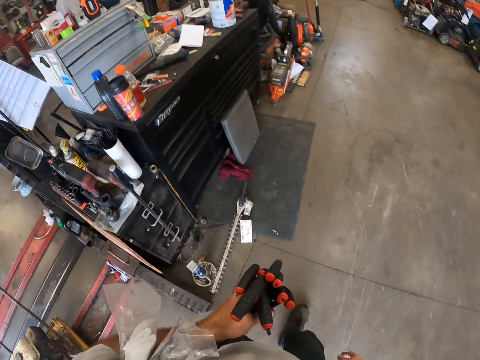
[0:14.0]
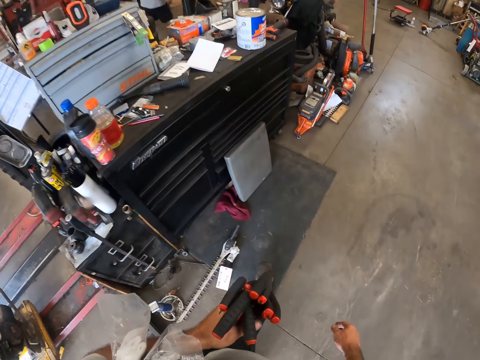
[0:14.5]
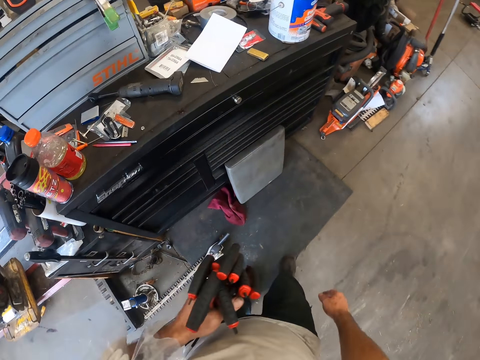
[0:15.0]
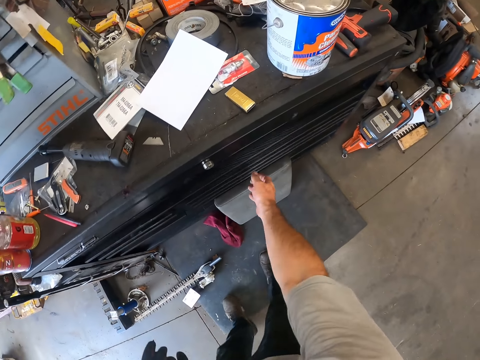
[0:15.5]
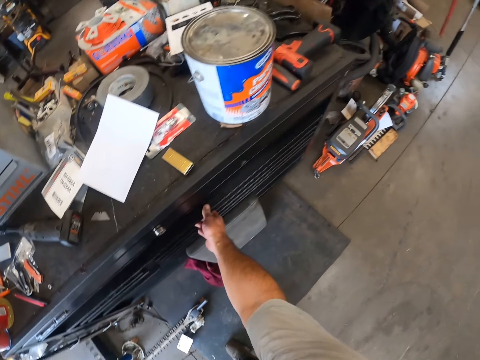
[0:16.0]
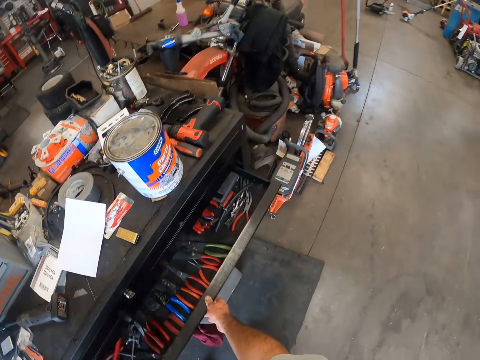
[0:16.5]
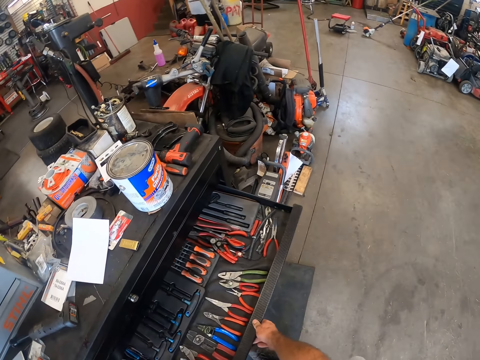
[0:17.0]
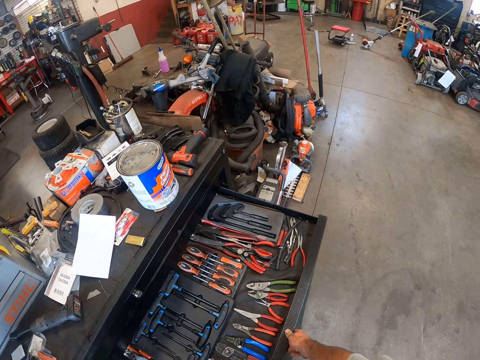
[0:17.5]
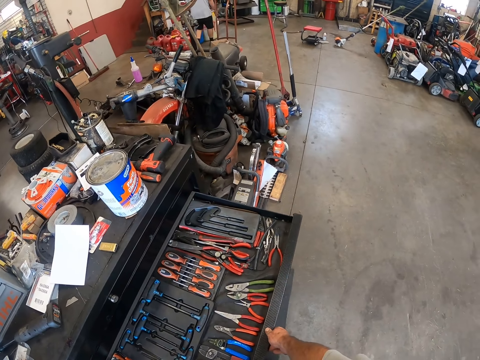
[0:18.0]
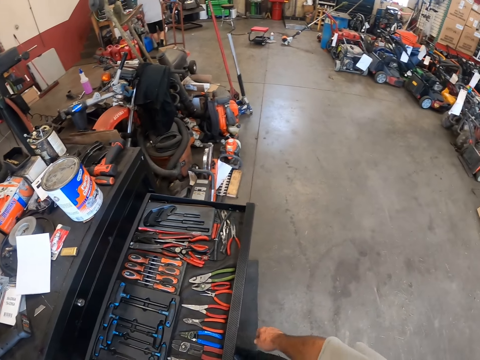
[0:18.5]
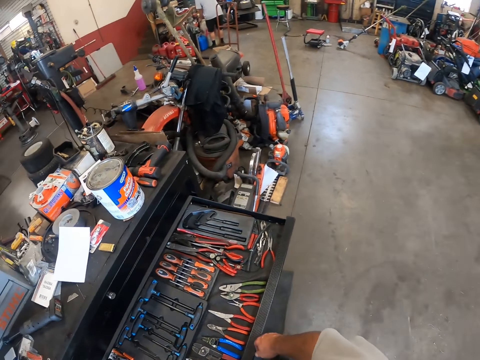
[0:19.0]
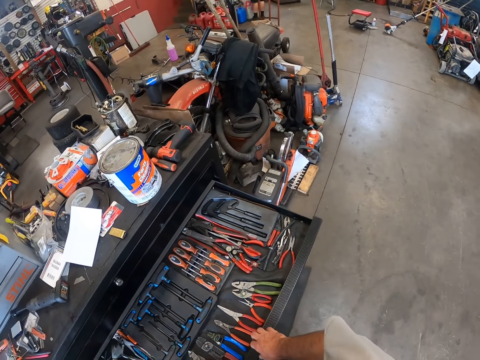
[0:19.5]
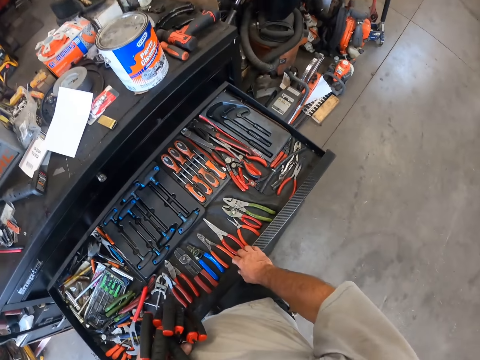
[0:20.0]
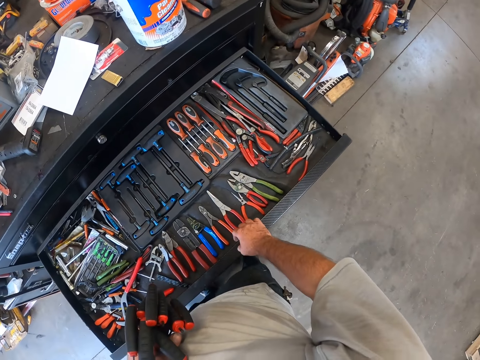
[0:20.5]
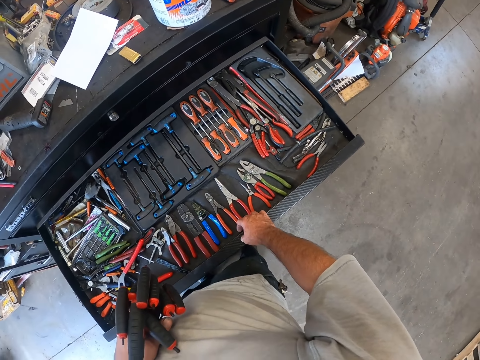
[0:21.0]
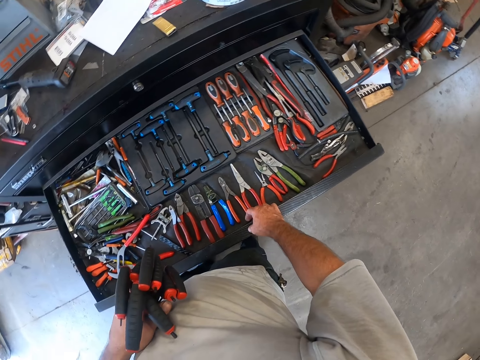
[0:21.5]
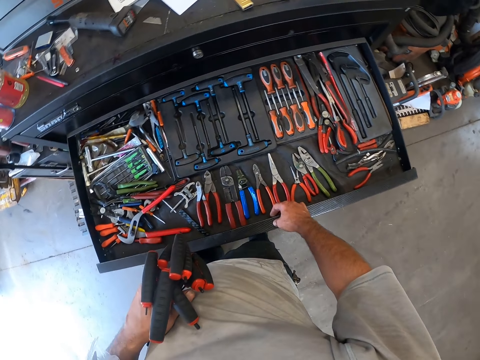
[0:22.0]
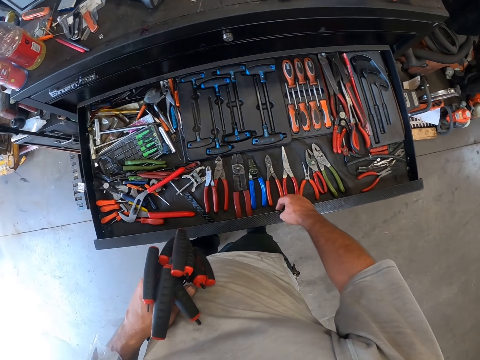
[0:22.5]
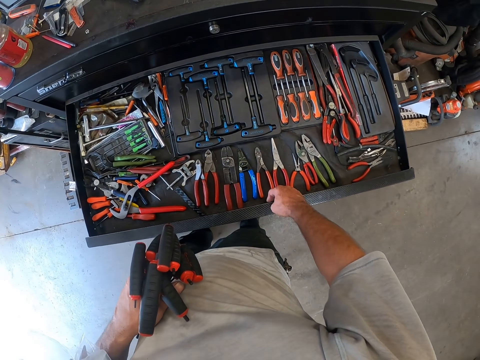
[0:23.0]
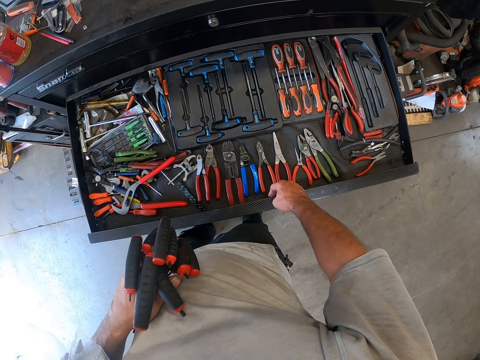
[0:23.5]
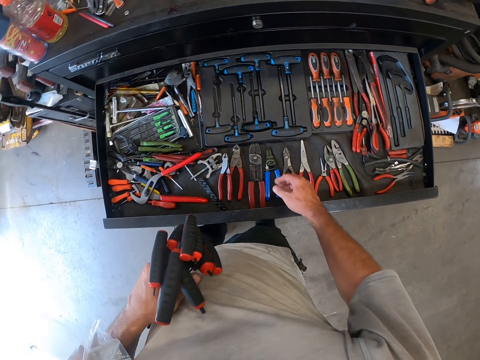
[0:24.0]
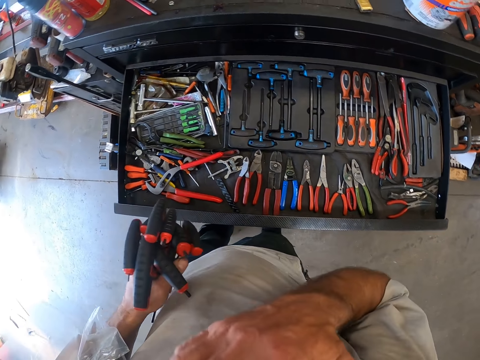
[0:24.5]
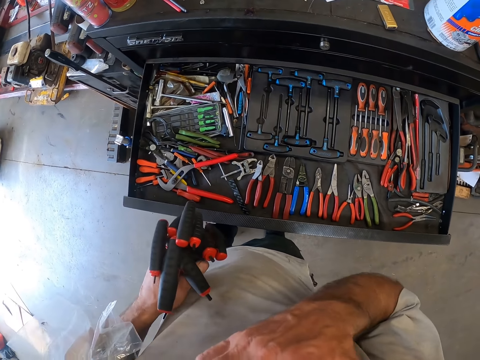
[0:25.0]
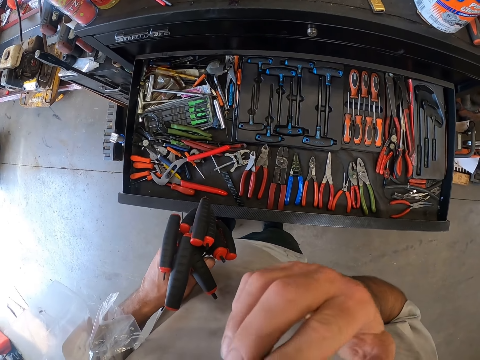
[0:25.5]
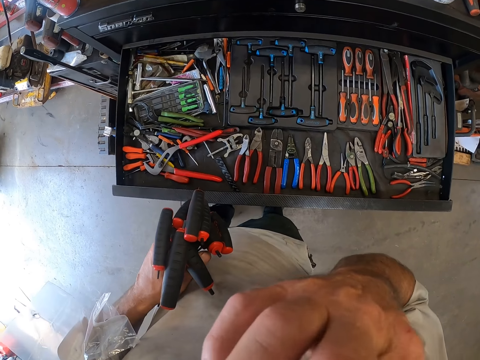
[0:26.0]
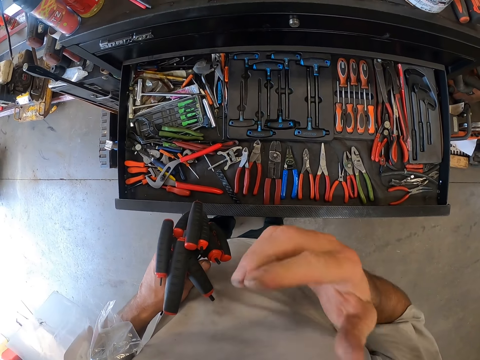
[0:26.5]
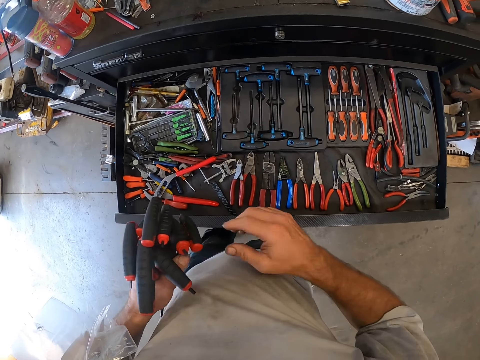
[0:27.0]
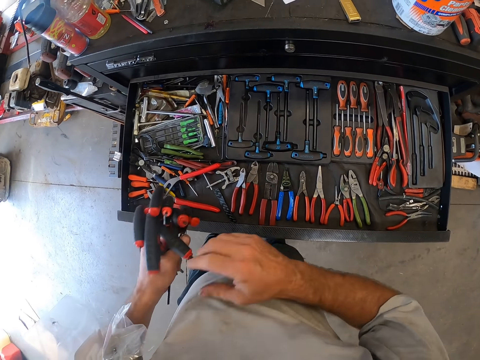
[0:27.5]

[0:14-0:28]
The camera wearer opens a tool box drawer on the cabinet. He checks the tool box drawer. He touches his face.

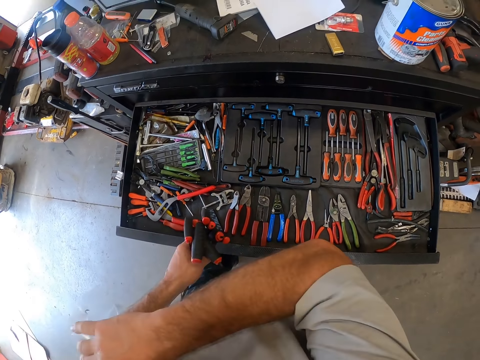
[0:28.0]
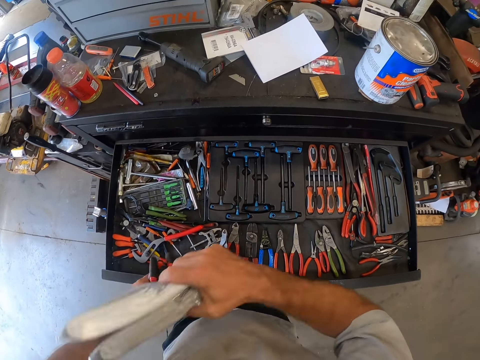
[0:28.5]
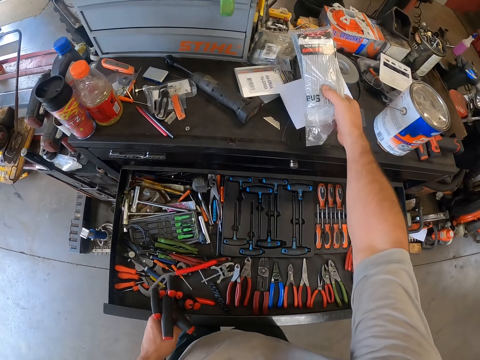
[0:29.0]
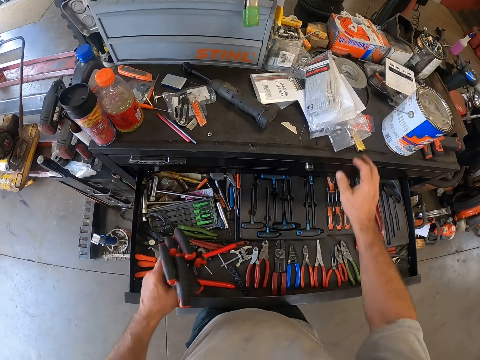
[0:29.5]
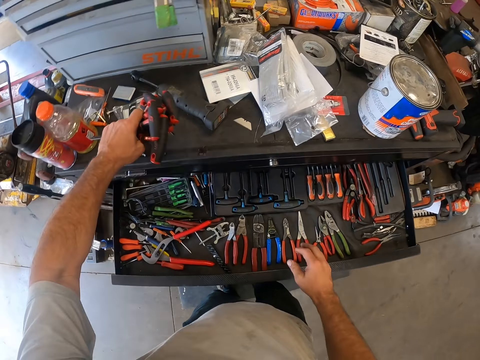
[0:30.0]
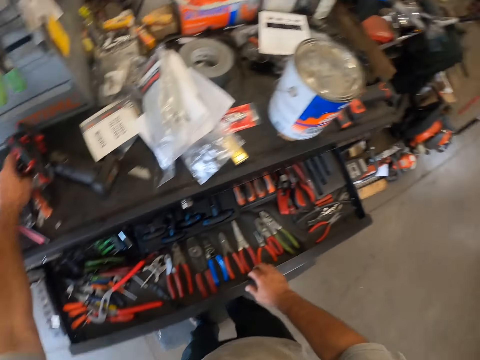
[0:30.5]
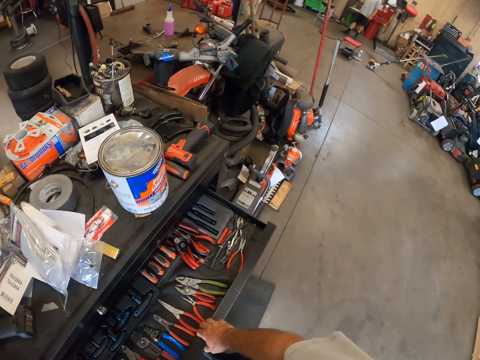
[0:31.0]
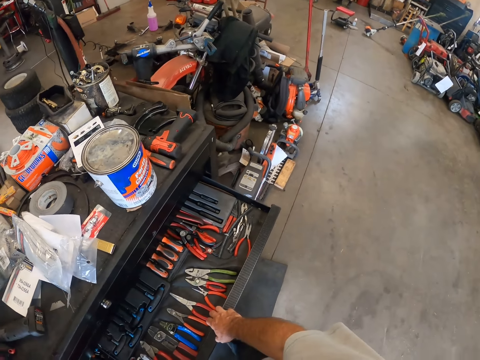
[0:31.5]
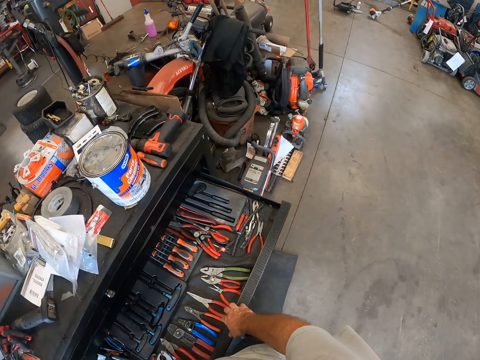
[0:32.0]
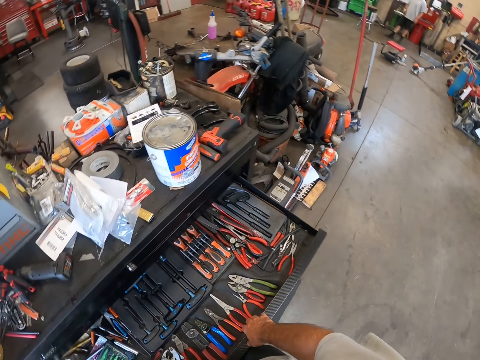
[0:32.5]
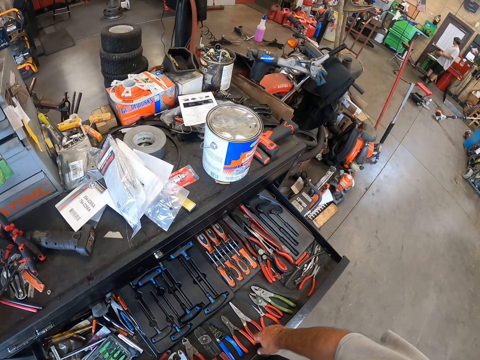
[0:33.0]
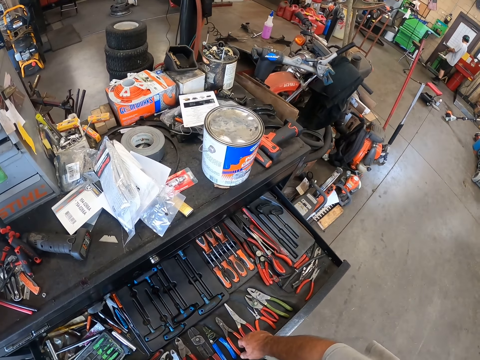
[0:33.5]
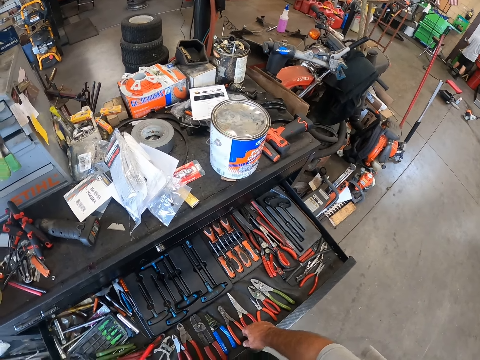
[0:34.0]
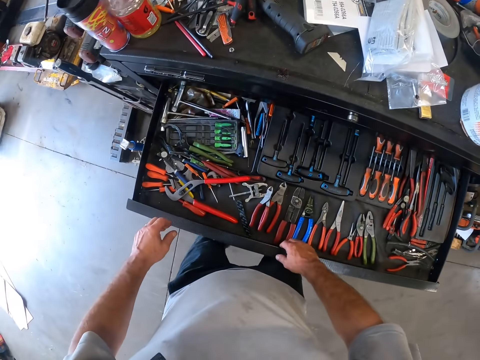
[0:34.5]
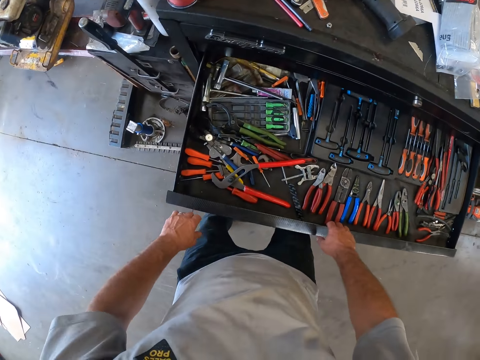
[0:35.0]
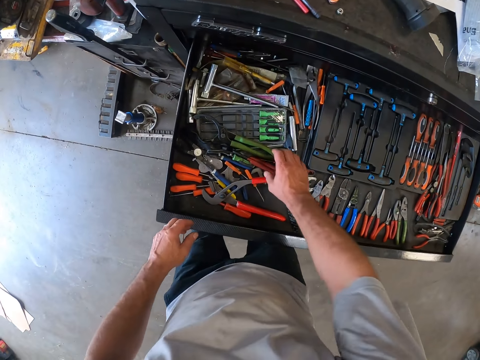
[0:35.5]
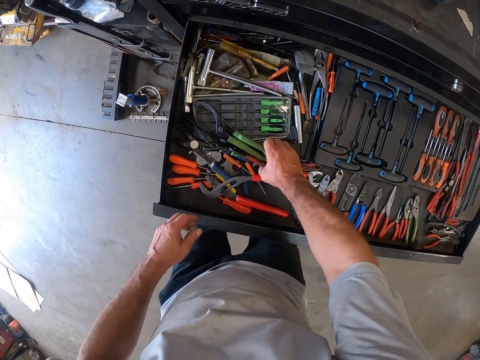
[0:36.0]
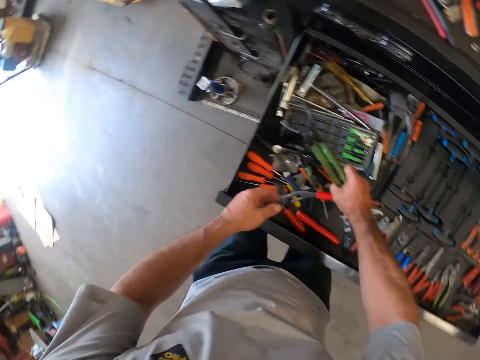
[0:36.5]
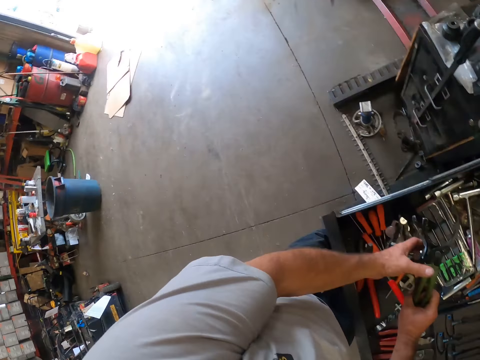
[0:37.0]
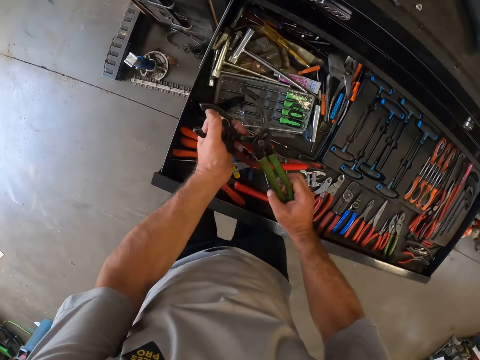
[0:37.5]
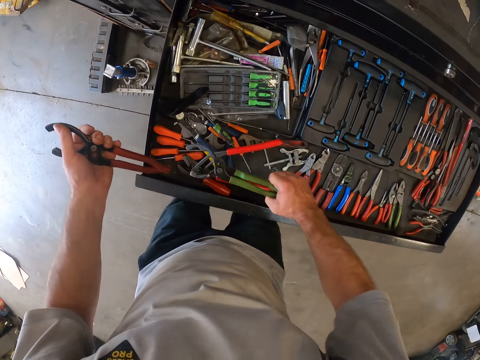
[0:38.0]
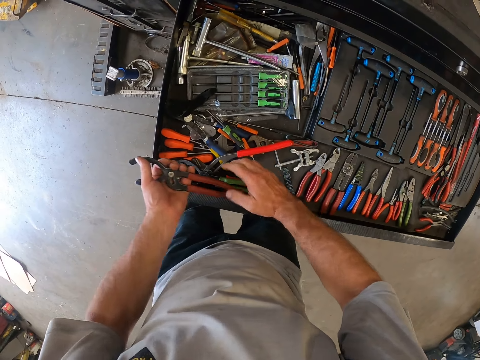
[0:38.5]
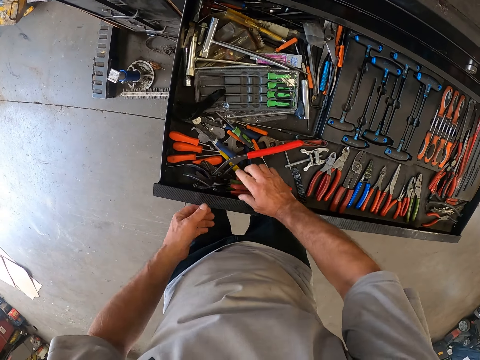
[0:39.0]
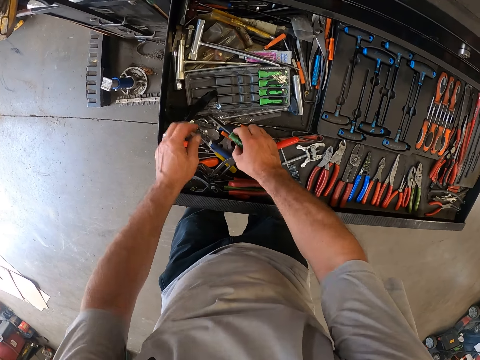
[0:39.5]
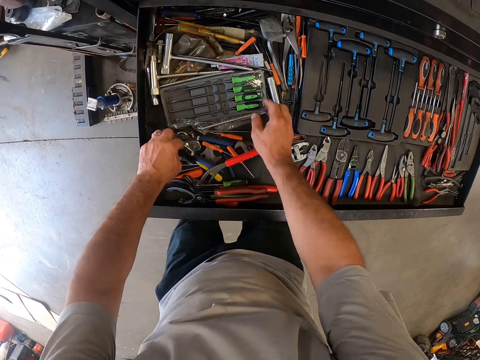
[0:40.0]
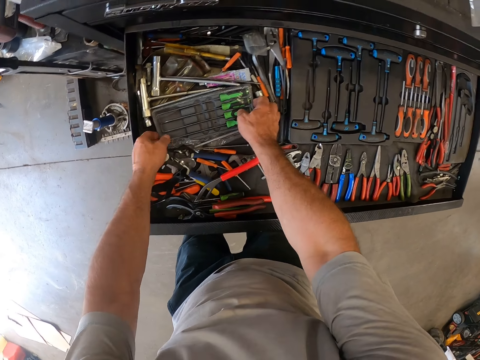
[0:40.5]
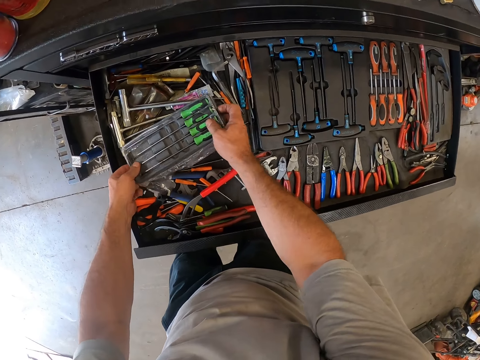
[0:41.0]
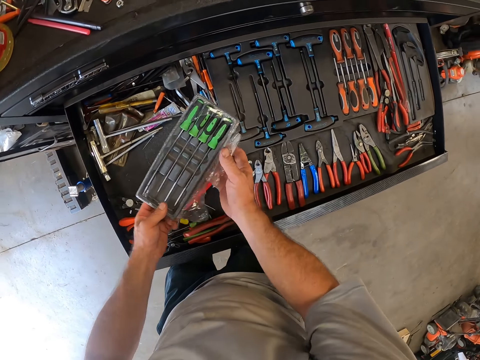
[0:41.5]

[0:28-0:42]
The camera wearer removes a cellophane under his arm. He drops the cellophane on the cabinet. He closes the drawer with his leg. He drops the screwdrivers in his left hand on the cabinet. He opens the drawer. He arranges the tools in the drawer.
